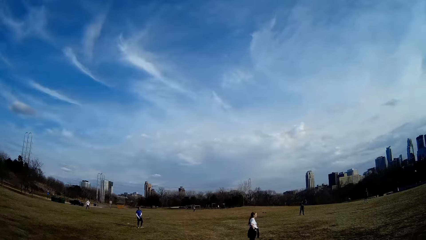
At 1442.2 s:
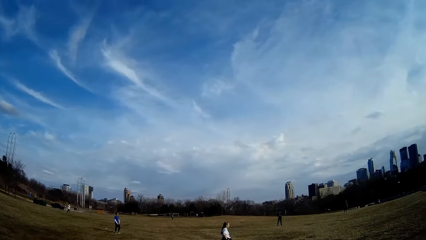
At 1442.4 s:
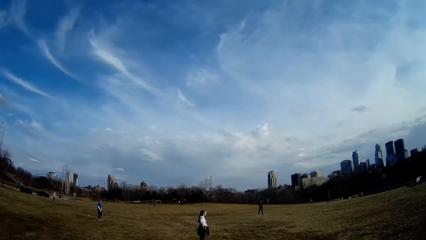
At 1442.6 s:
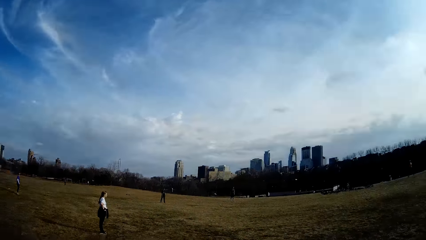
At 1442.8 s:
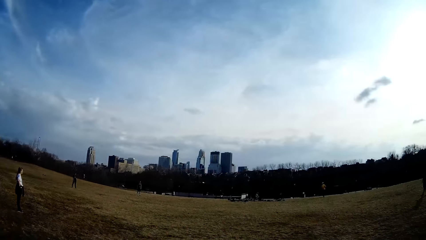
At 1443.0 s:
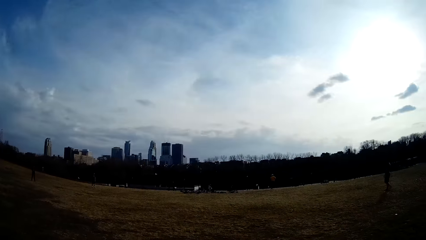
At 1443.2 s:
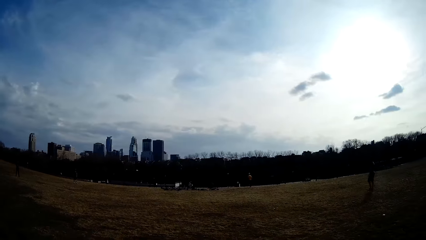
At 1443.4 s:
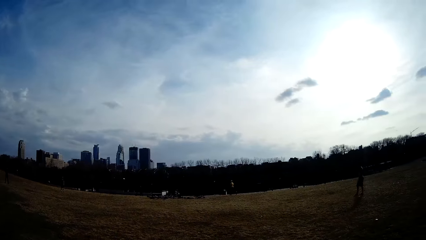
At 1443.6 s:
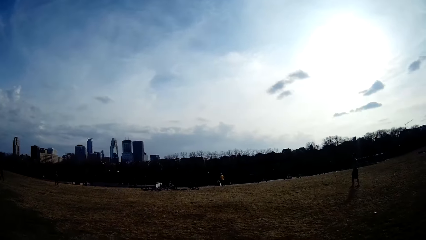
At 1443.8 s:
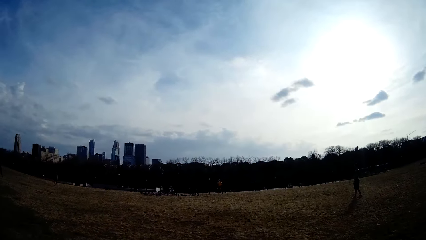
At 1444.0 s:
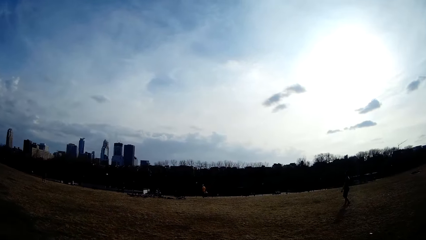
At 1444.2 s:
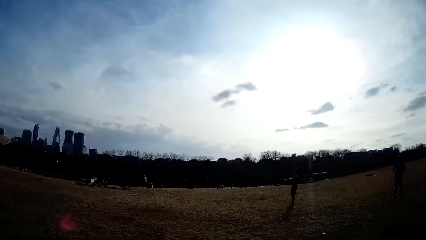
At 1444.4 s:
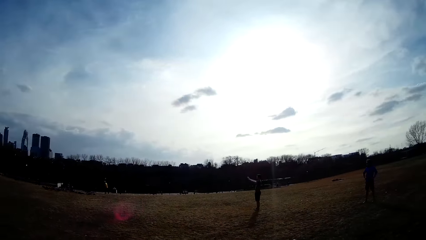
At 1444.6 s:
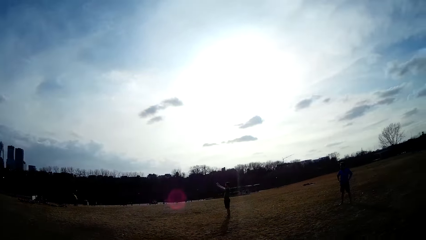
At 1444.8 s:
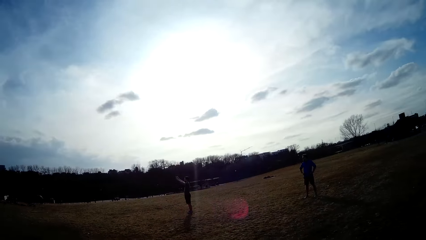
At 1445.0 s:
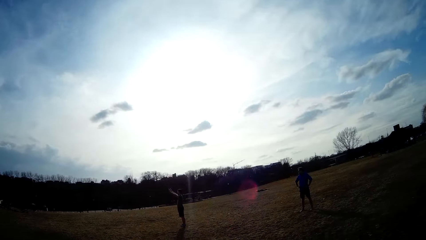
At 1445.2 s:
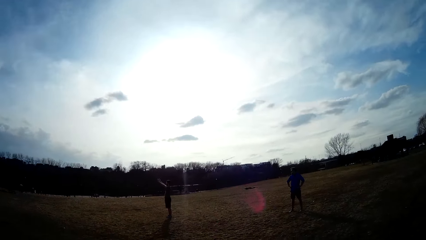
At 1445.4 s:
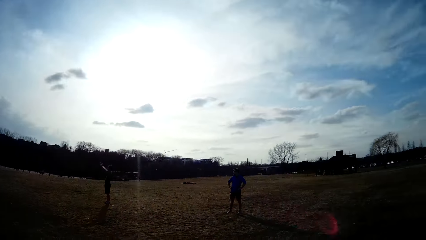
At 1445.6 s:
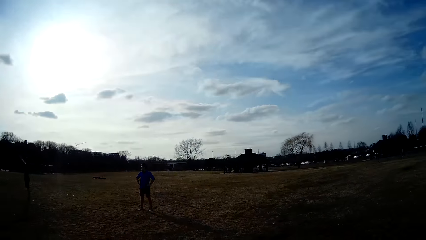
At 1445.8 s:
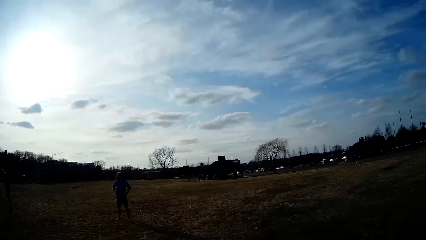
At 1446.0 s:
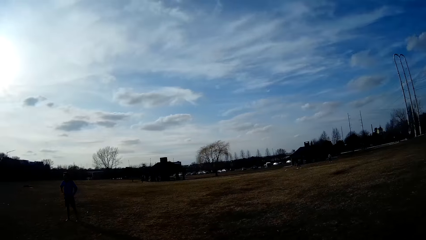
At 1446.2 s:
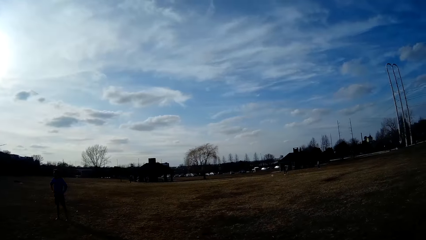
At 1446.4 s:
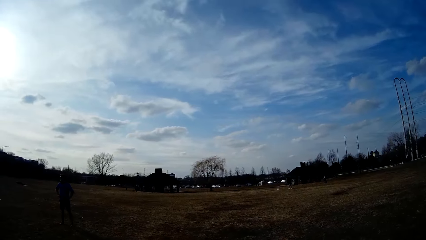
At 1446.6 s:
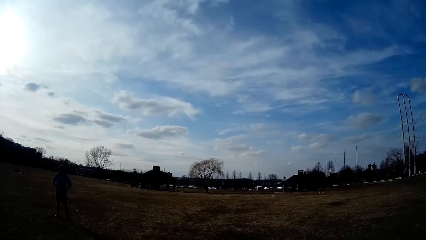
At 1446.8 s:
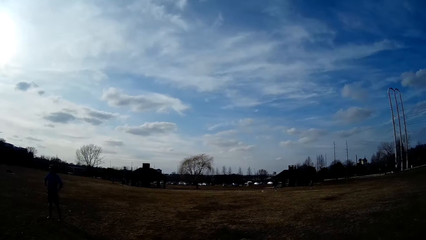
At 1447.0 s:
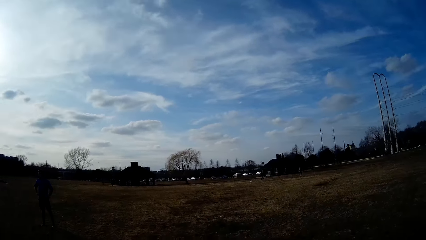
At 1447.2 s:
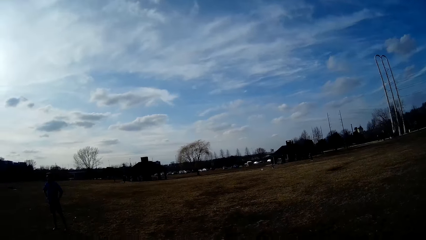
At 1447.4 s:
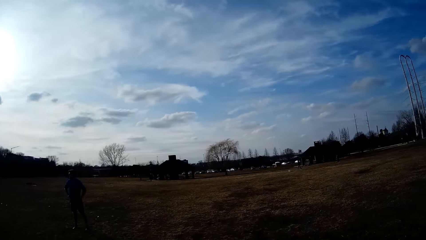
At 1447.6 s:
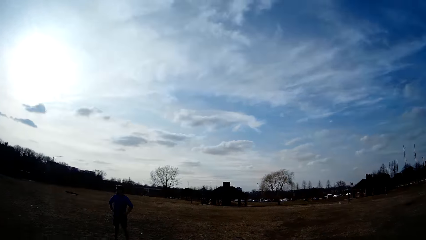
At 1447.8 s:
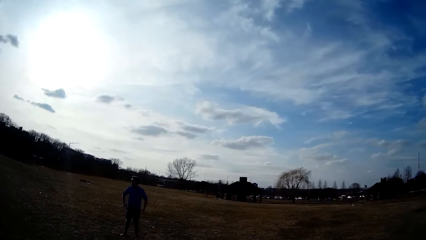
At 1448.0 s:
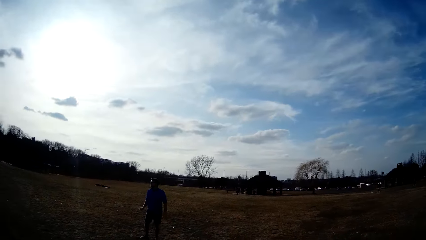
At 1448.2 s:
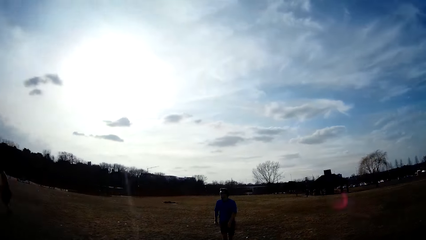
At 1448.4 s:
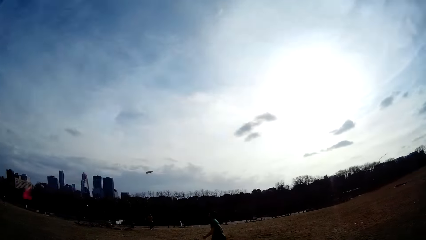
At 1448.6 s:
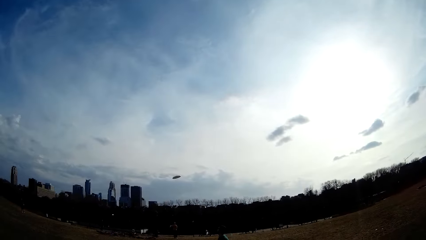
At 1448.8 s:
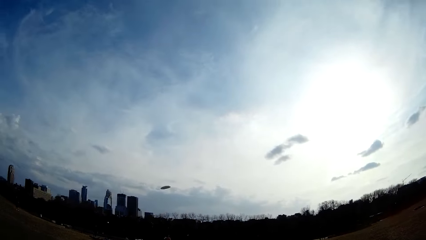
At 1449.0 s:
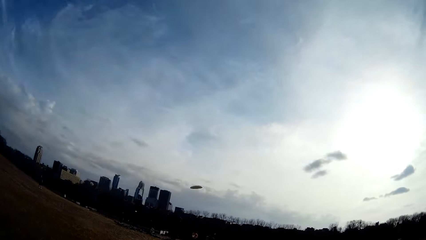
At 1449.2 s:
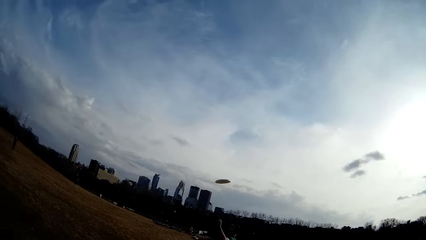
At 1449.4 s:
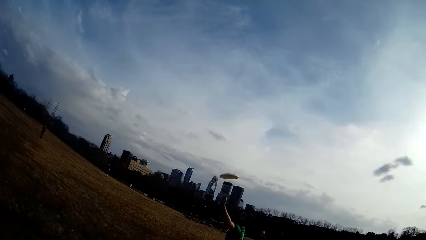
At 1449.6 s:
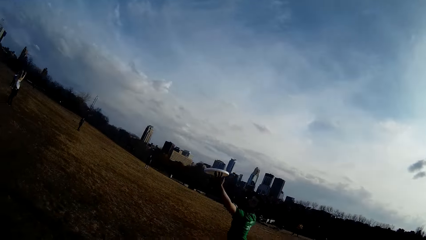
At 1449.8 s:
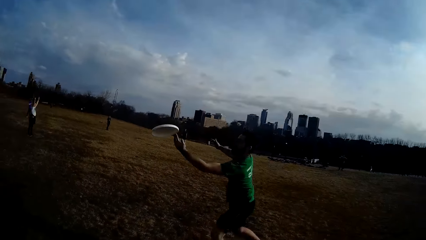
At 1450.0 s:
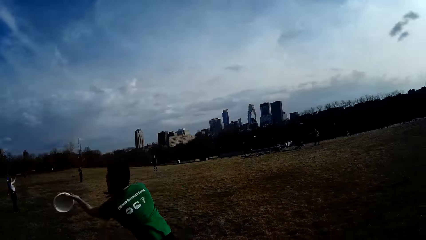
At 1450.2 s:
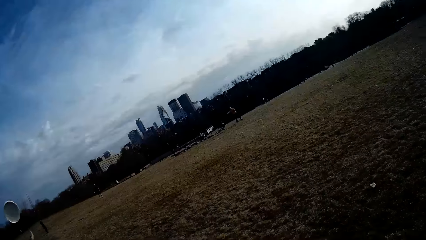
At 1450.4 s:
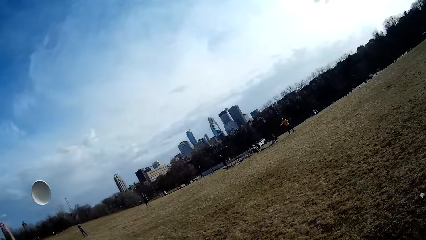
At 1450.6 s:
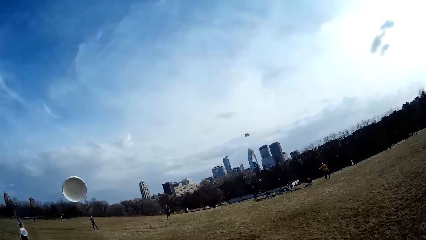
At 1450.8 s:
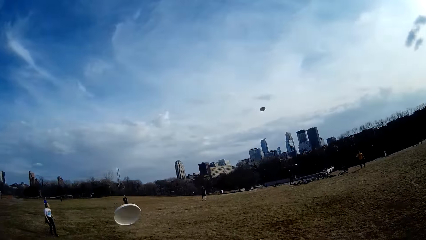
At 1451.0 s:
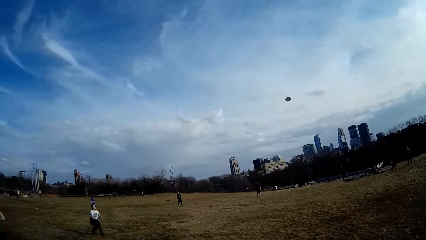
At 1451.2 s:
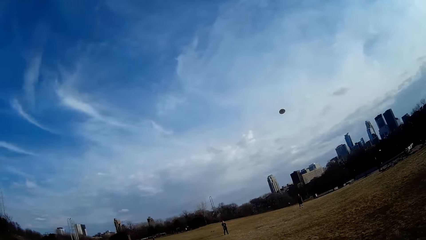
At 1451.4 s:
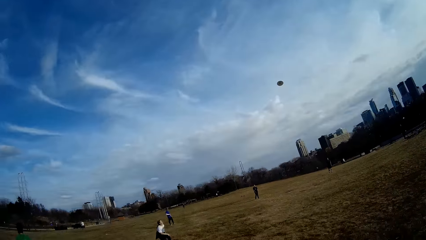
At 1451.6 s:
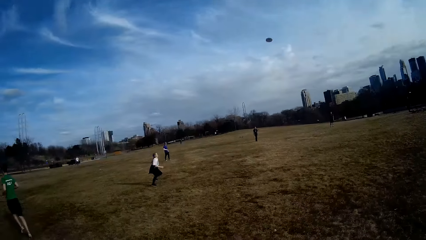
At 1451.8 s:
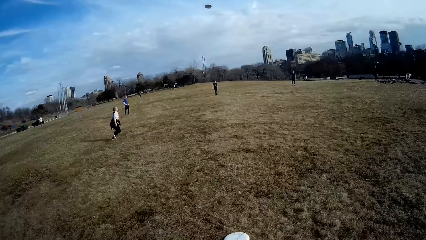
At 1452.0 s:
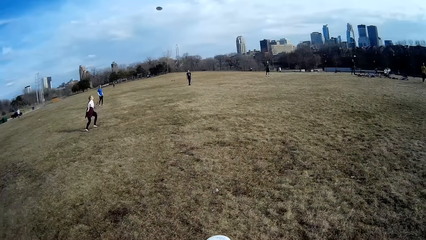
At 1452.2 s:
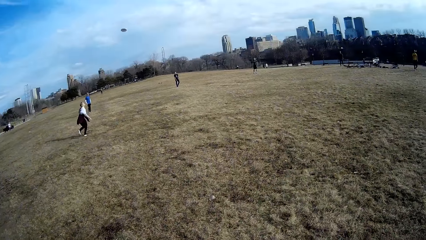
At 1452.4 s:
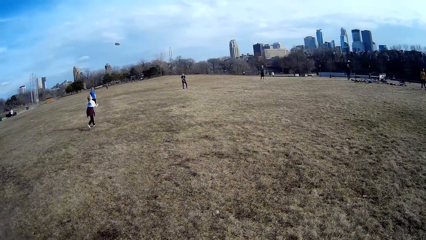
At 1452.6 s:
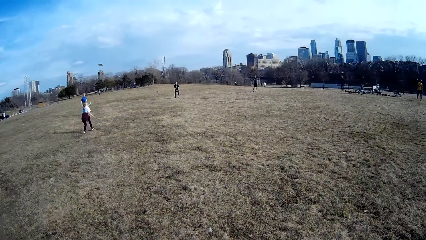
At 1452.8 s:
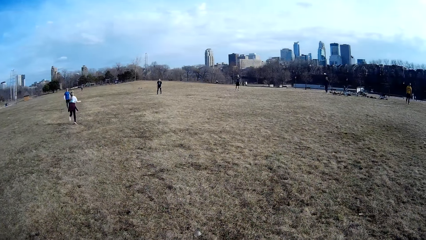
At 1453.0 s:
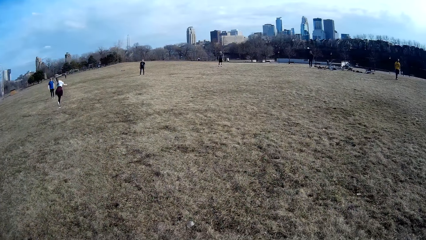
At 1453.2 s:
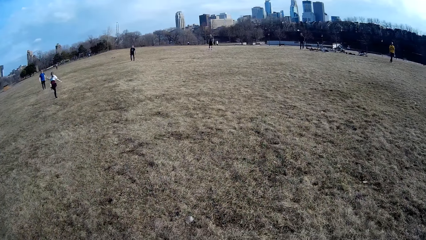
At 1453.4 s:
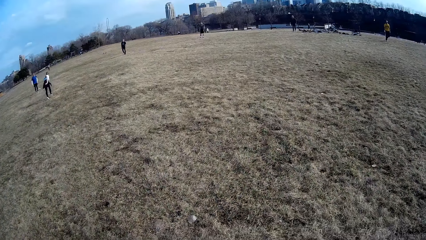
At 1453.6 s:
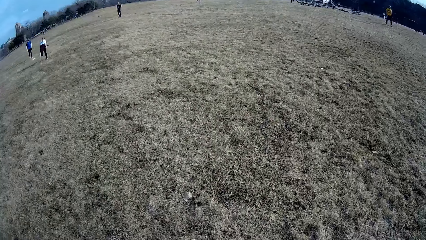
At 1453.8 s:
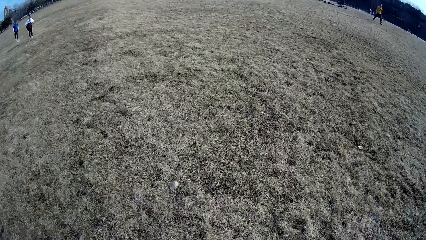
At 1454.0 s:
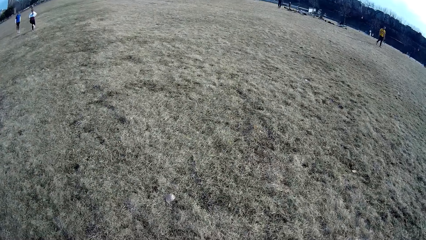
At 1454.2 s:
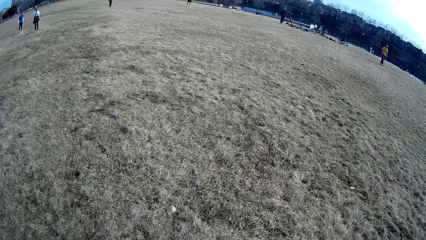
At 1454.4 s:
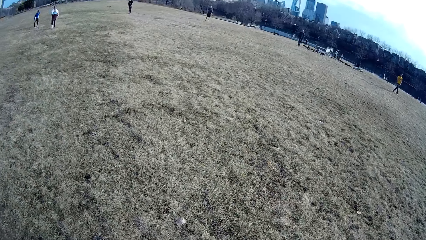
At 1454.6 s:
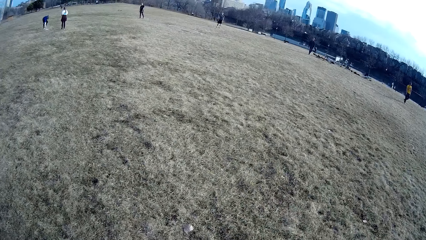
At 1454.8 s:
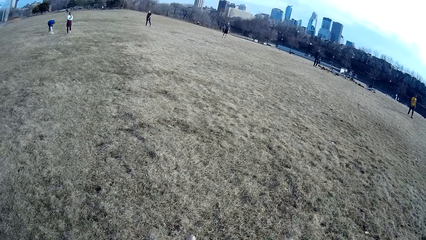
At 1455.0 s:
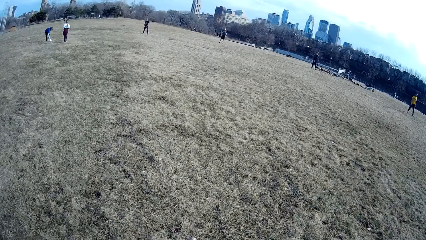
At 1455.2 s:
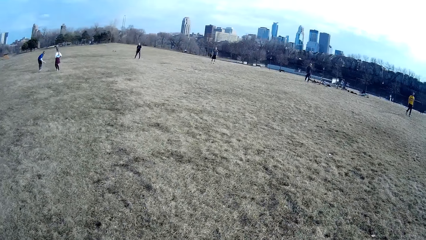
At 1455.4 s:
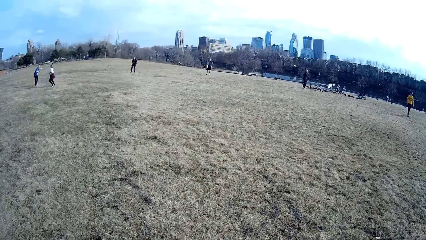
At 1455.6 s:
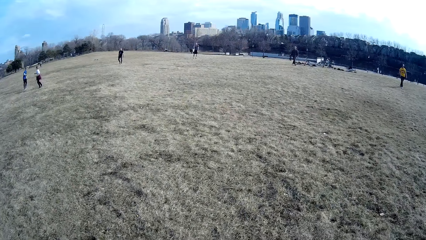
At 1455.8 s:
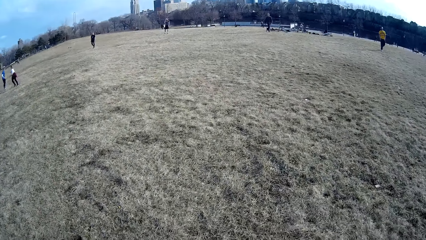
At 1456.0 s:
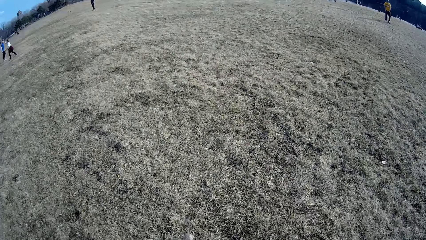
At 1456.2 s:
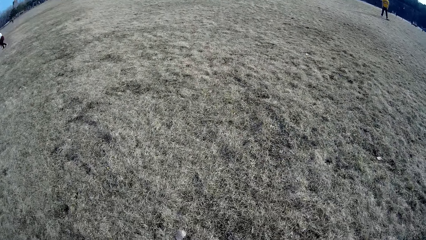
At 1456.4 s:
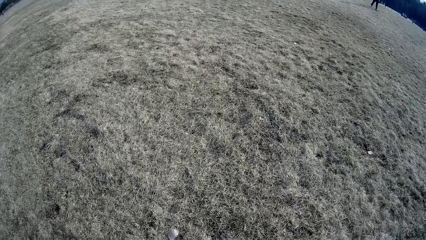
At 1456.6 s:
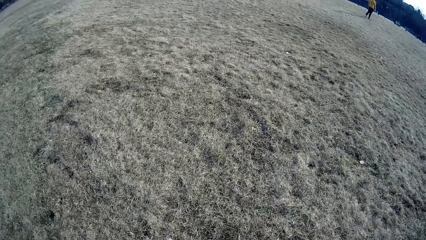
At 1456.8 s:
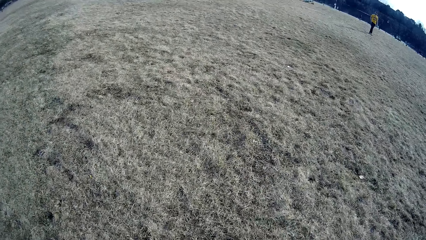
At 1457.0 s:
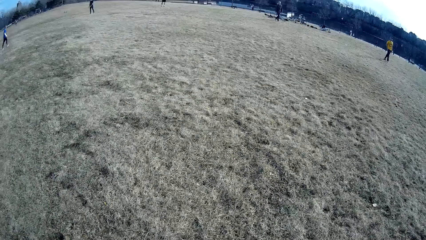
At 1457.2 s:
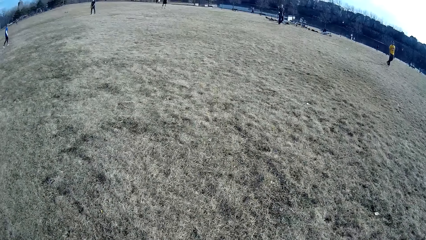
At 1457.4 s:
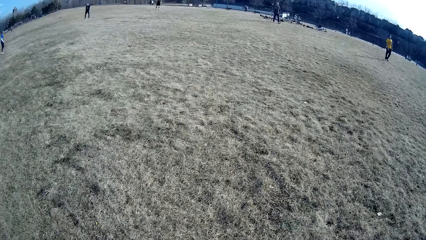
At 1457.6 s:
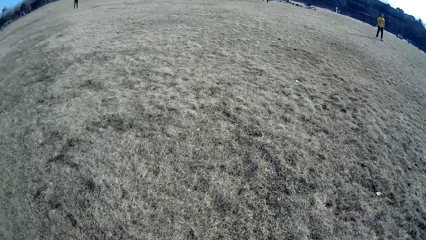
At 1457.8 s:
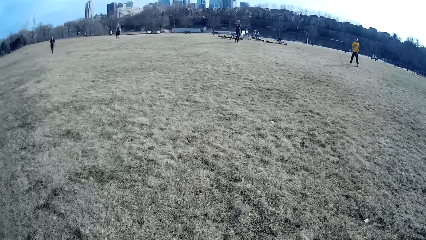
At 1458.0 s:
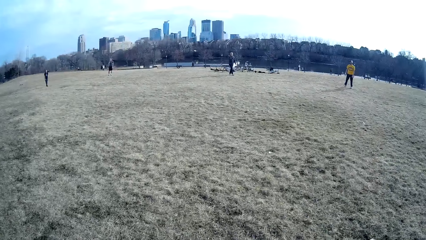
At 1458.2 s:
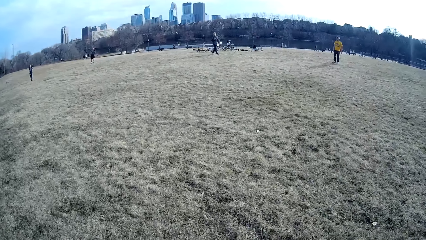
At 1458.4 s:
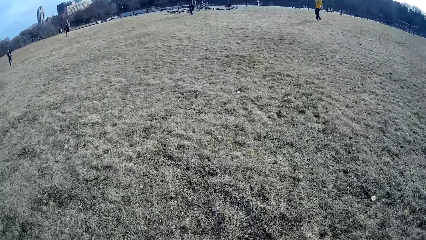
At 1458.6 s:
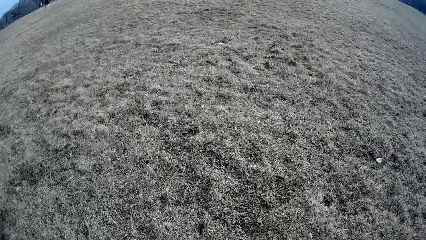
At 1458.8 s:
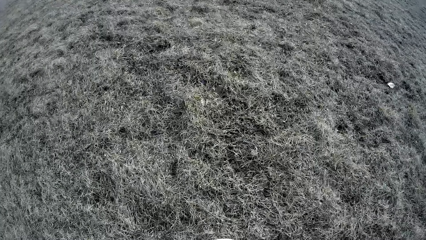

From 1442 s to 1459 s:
A woman tries to catch a flying disc. A man picks up the flying disc from the ground with his hand.
